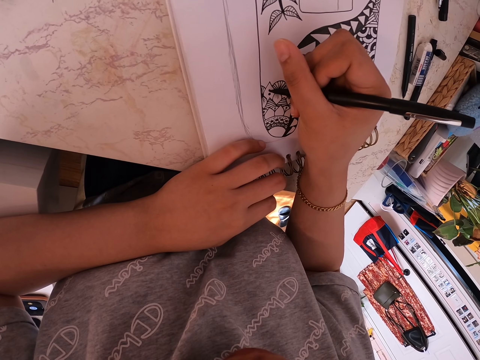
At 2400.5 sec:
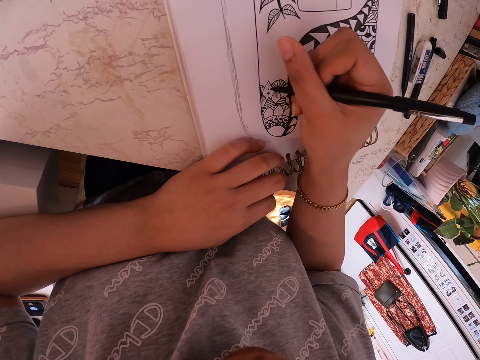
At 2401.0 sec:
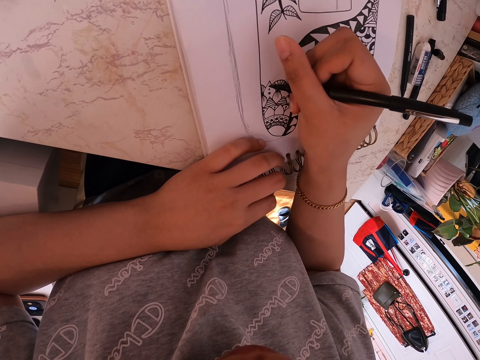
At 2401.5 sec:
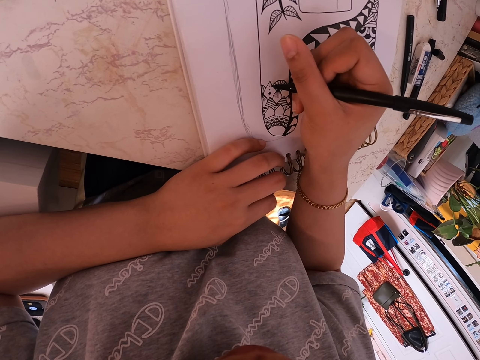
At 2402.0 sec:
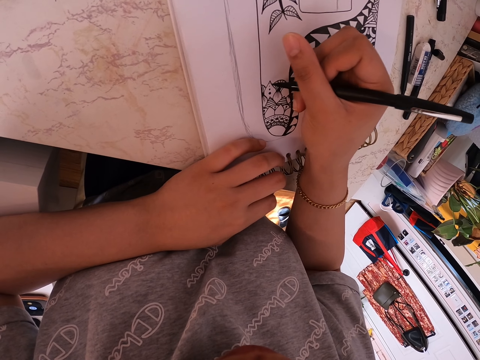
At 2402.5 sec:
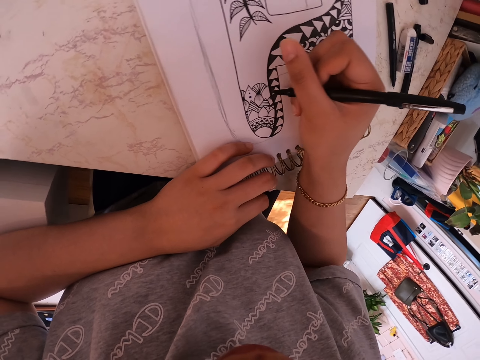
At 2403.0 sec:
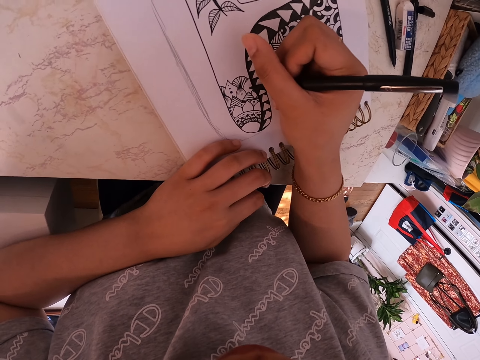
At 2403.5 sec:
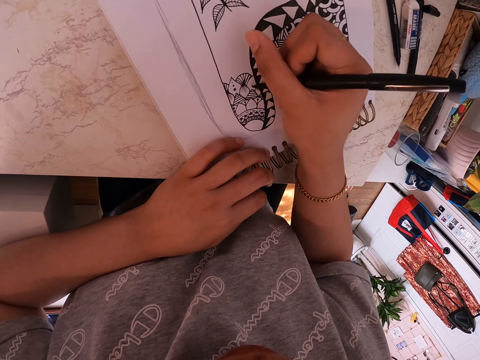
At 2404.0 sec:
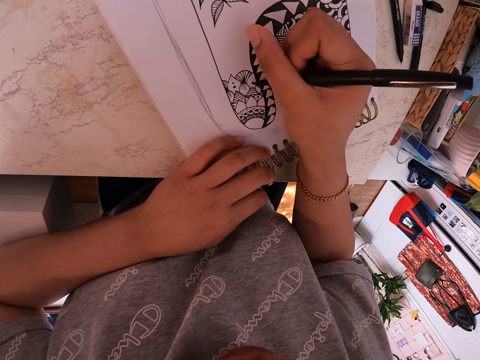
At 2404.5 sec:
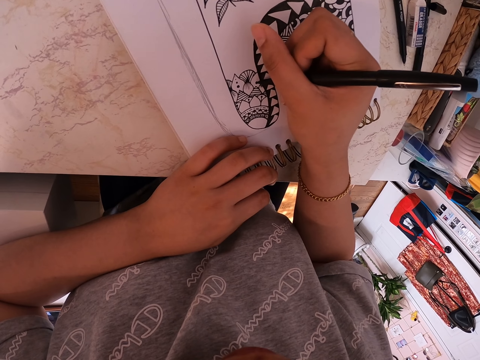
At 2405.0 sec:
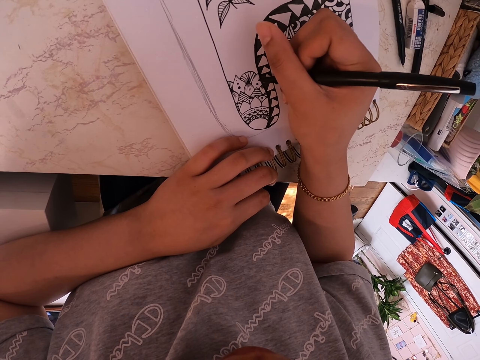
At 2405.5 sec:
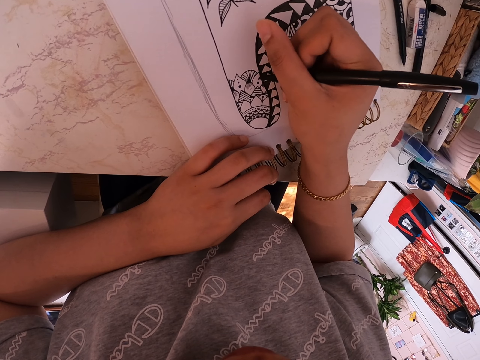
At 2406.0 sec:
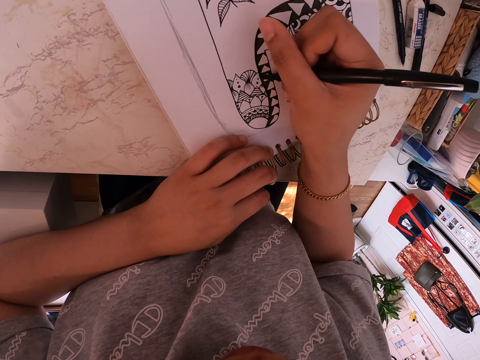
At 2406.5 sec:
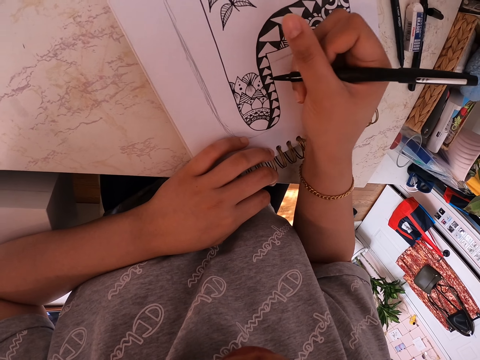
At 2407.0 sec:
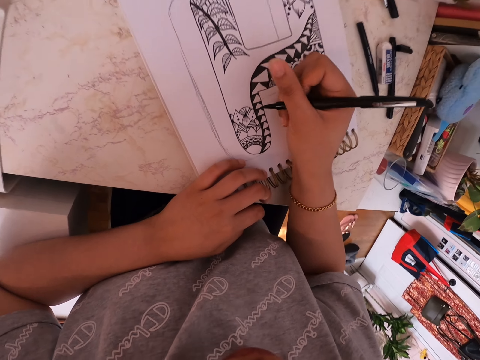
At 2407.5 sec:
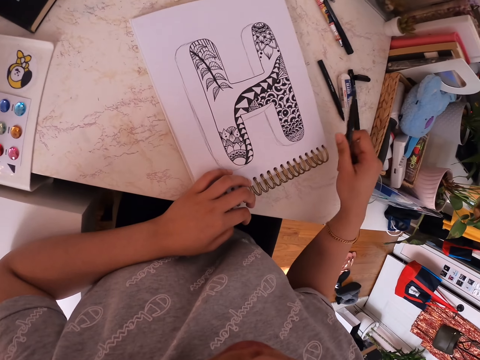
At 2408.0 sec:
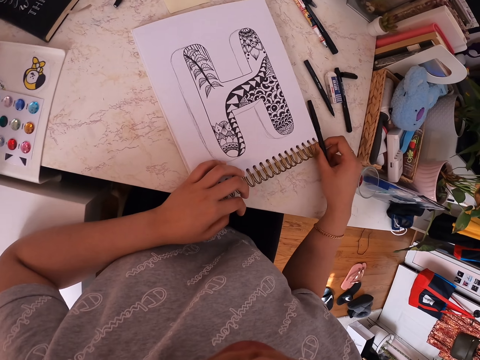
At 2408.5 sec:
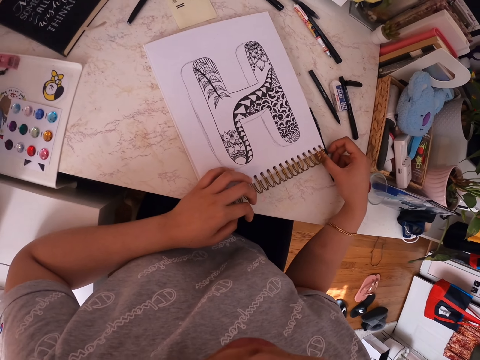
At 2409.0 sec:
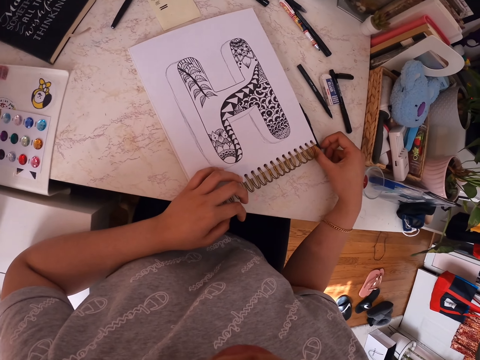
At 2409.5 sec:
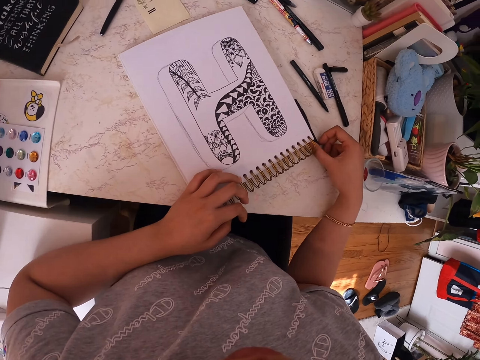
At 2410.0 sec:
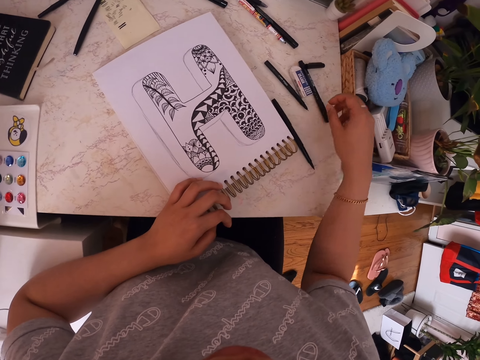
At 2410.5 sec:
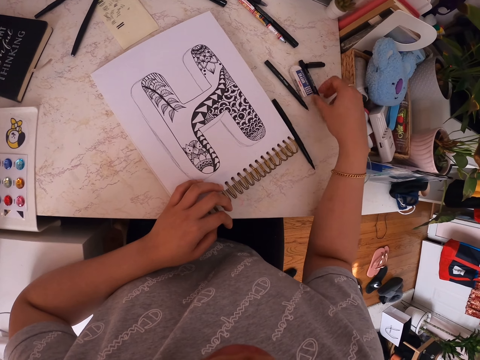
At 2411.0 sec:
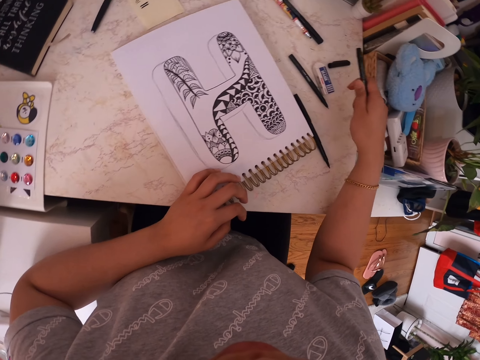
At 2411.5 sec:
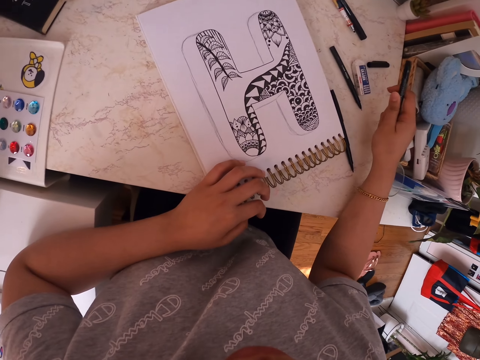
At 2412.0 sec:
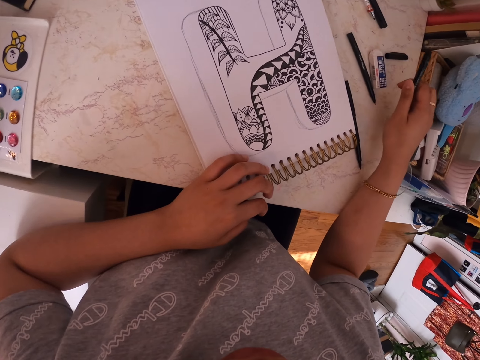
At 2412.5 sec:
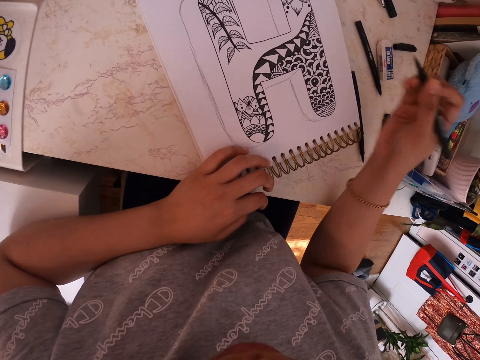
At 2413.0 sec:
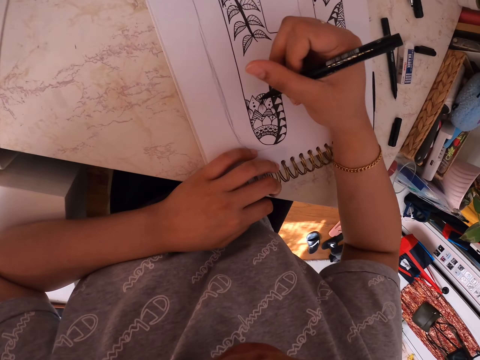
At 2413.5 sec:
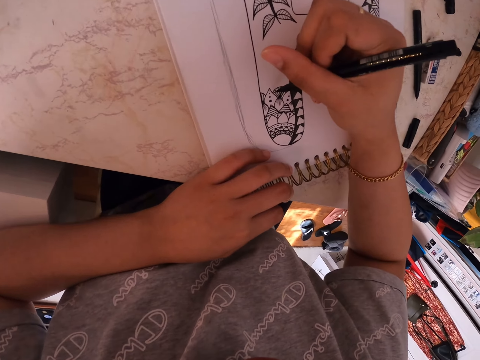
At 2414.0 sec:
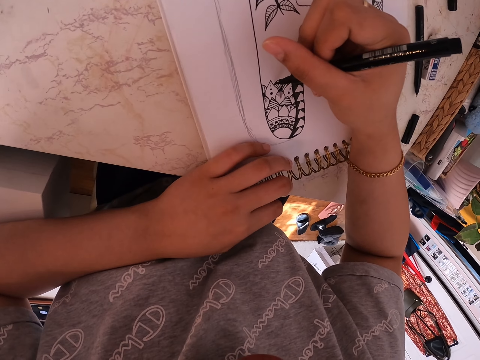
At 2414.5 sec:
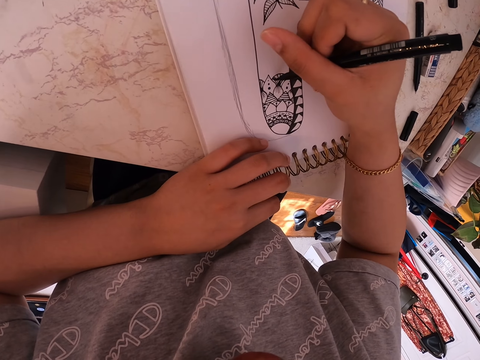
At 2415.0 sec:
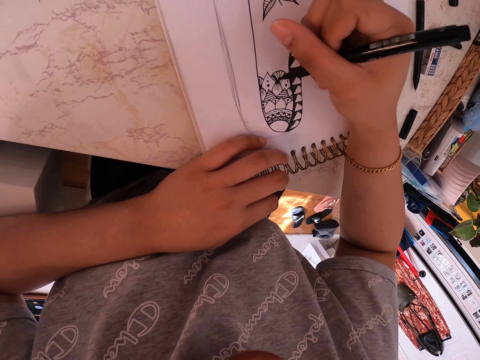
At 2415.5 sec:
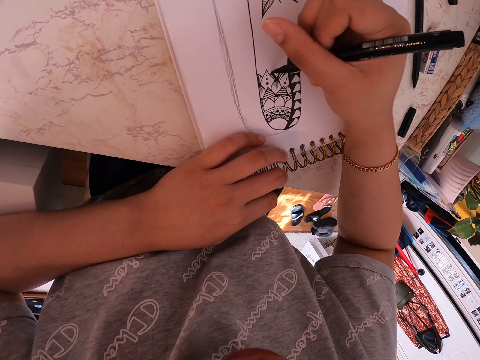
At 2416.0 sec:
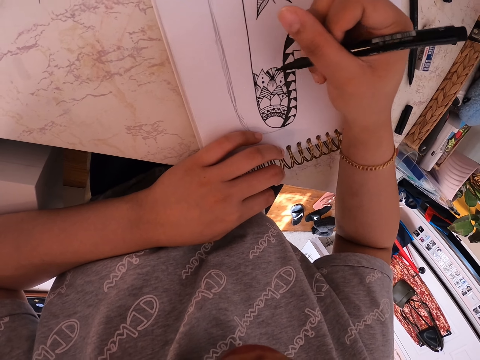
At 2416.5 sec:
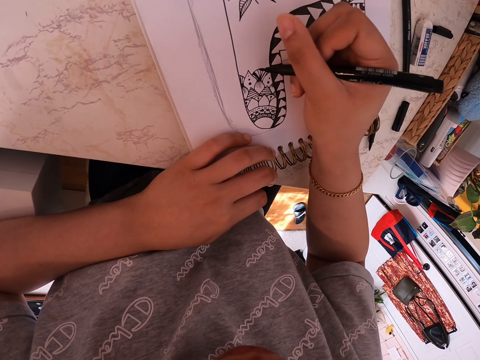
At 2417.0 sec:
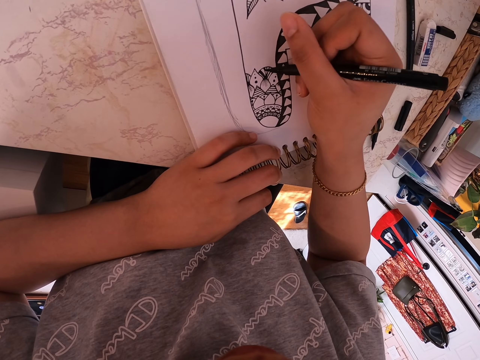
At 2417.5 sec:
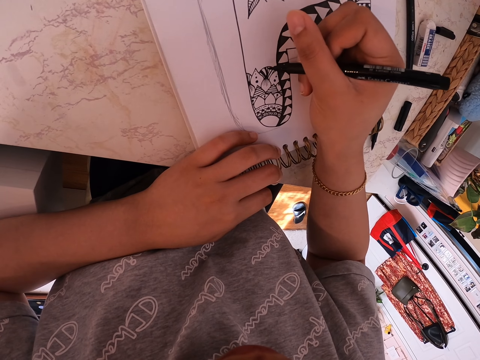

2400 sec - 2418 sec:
The camera wearer puts the marker pen on the table. They pick another marker pen. They remove the lid of the marker pen. They draw on the drawing book using the marker pen.

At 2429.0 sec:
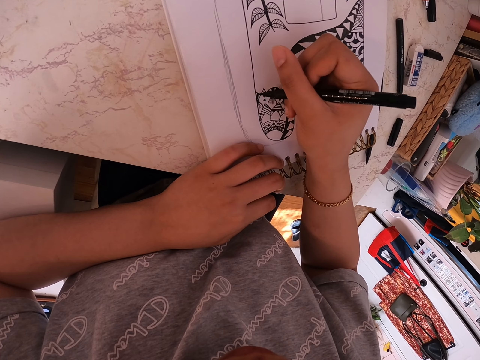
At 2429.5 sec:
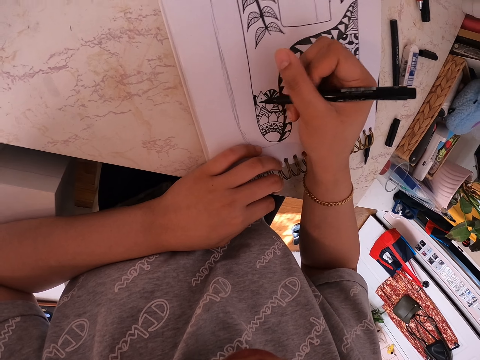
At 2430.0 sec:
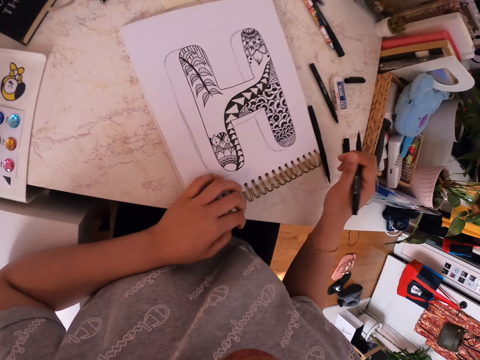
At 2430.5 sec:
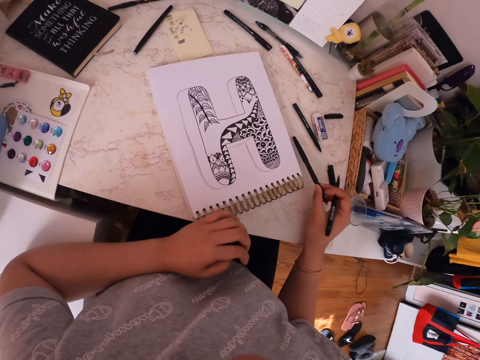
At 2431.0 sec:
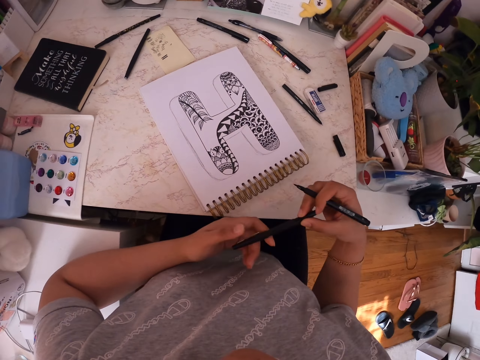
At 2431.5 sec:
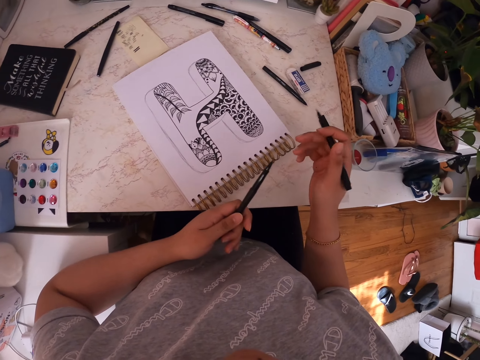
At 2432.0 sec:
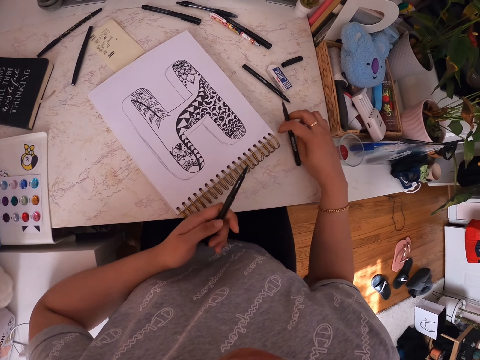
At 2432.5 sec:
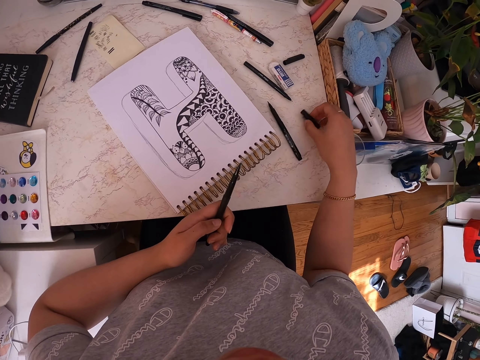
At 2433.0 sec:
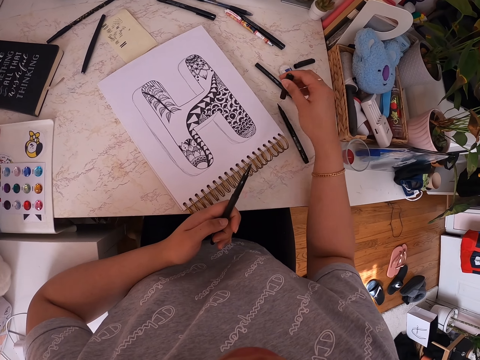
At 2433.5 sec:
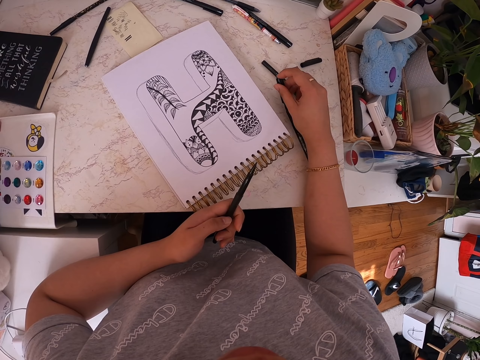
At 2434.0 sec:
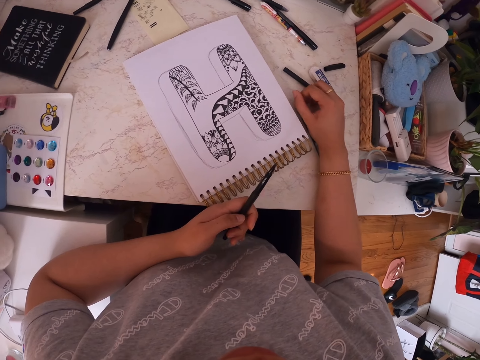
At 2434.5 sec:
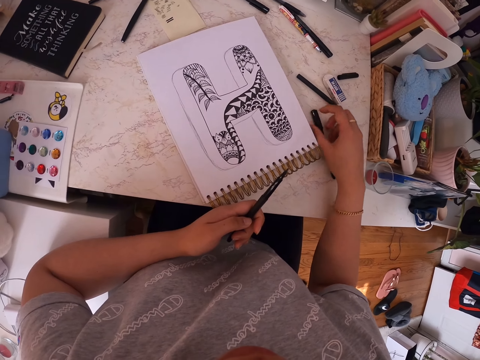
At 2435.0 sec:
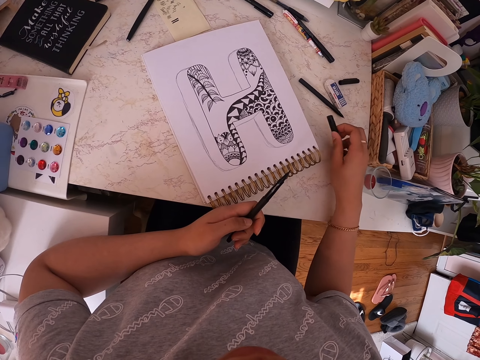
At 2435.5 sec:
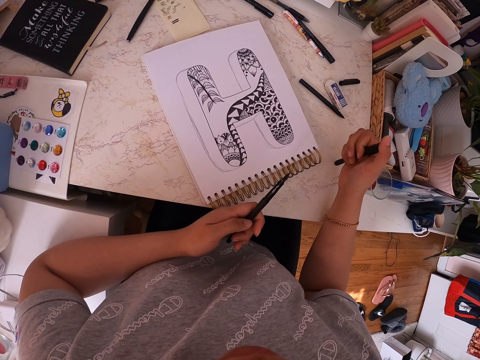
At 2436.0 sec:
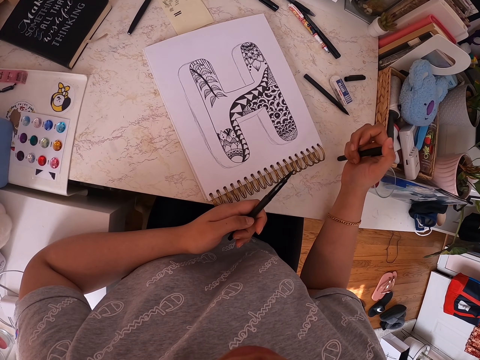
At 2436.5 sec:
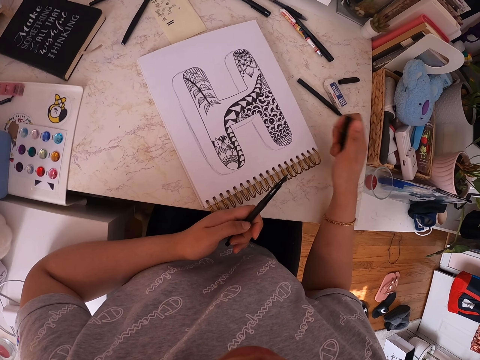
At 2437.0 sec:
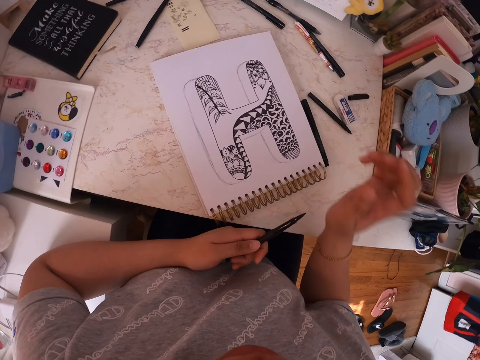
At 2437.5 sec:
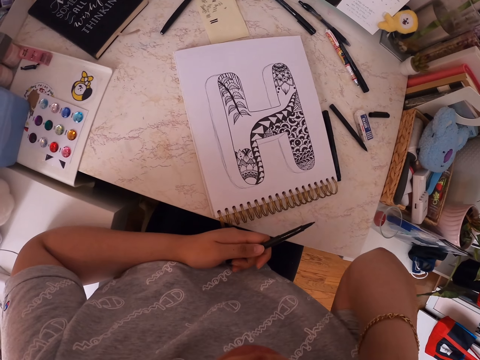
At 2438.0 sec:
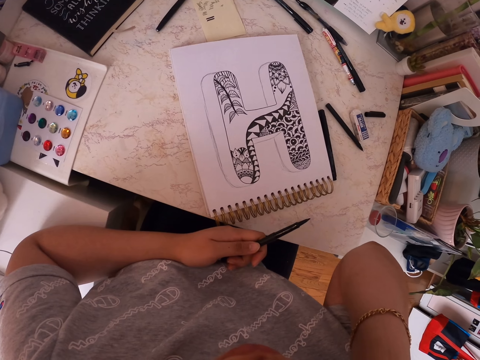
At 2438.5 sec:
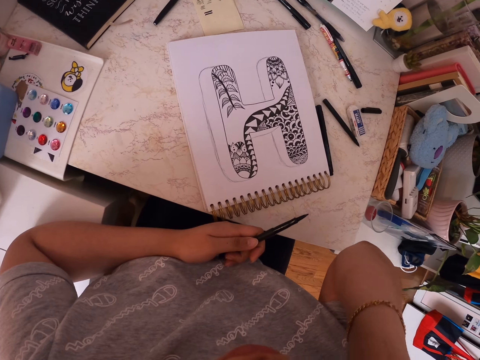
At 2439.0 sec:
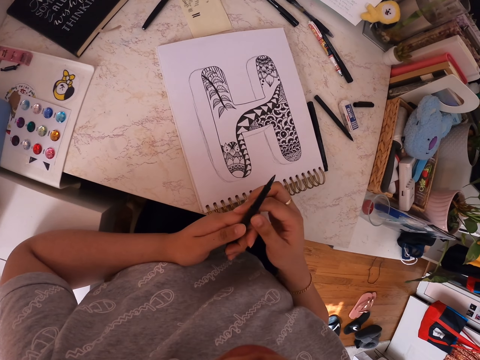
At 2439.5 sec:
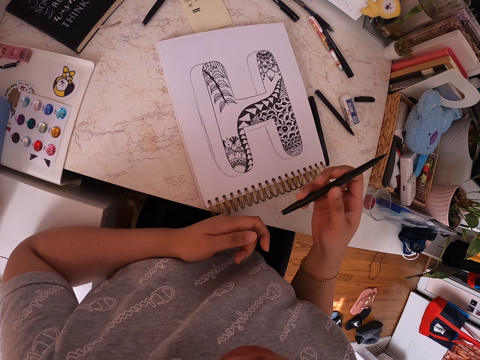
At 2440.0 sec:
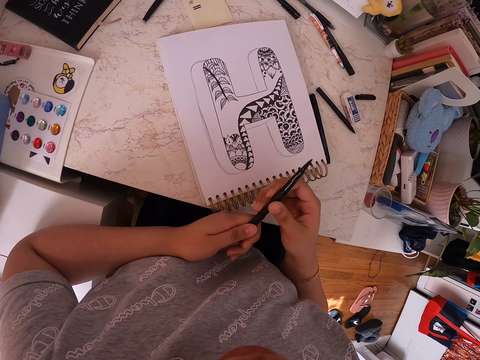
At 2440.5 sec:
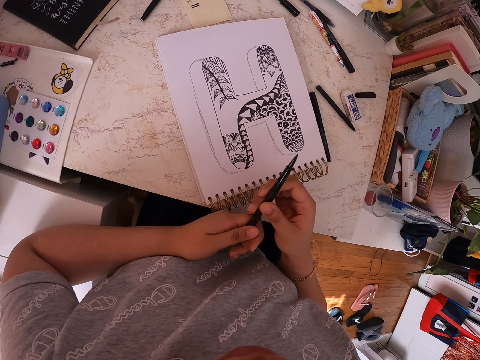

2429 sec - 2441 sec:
The camera wearer picks another marker pen. She puts the marker pen in her left hand. She puts a marker pen on the table. She picks the lid of the marker pen, covers the marker pen with the lid, and presses the lid of the marker pen. She puts the marker pen on the table. She touches her face. She stares at a drawing. She picks the marker pen from her left hand.
